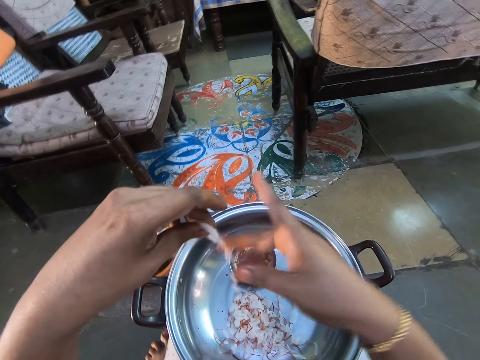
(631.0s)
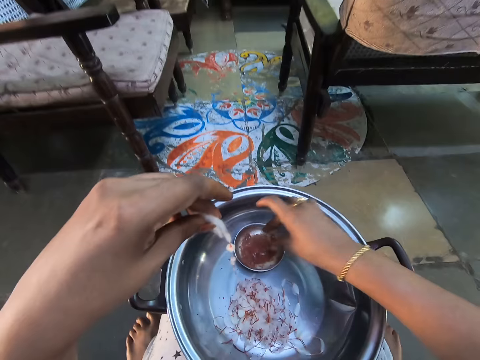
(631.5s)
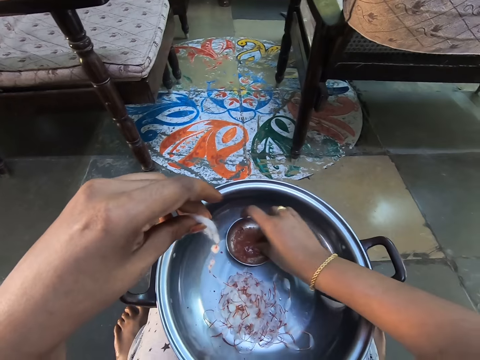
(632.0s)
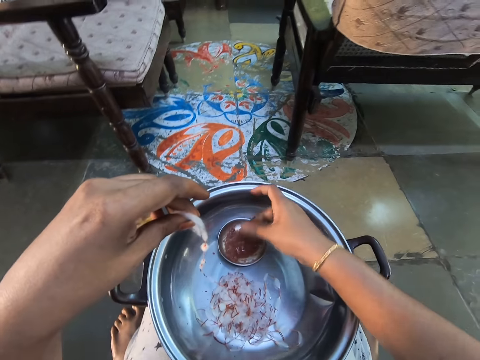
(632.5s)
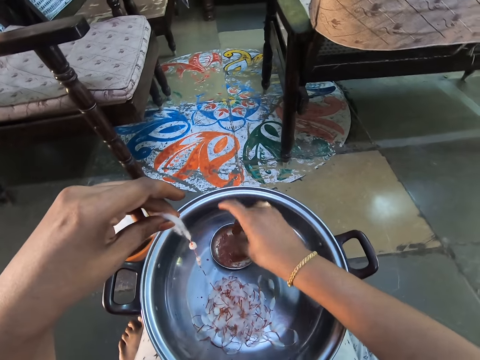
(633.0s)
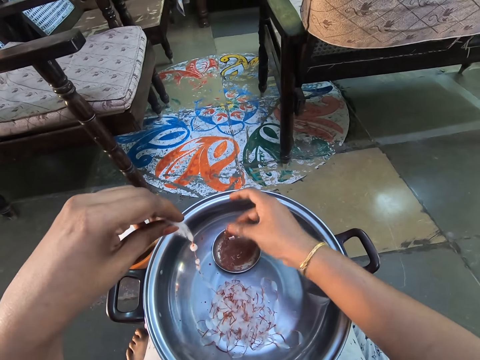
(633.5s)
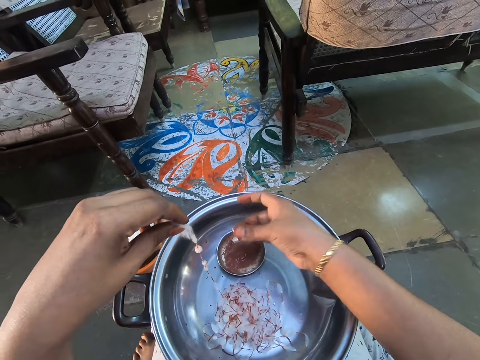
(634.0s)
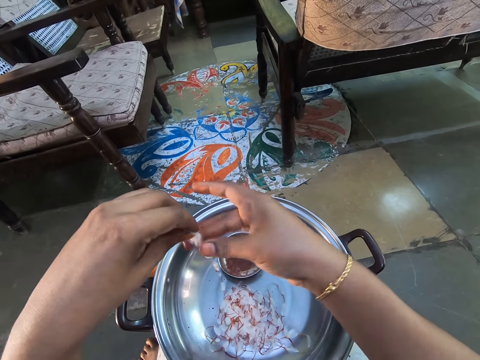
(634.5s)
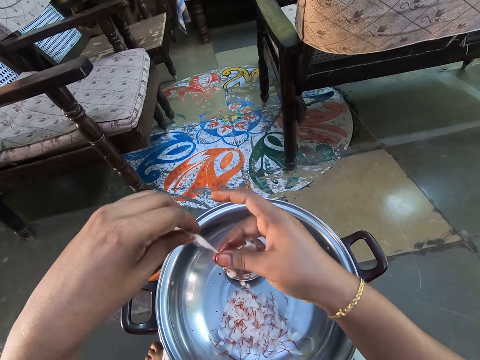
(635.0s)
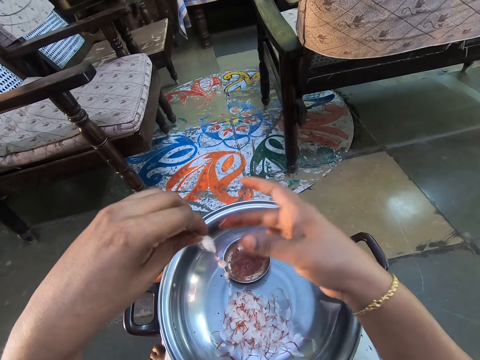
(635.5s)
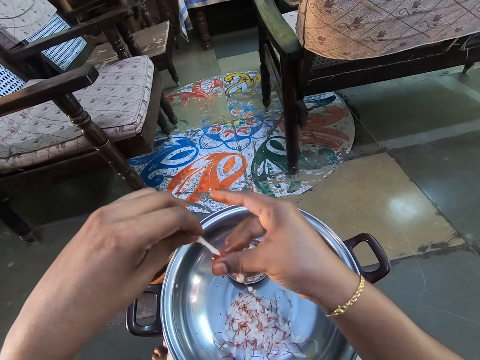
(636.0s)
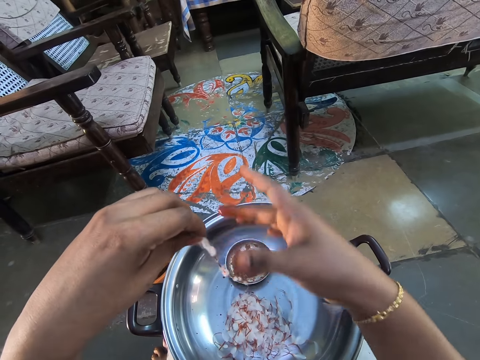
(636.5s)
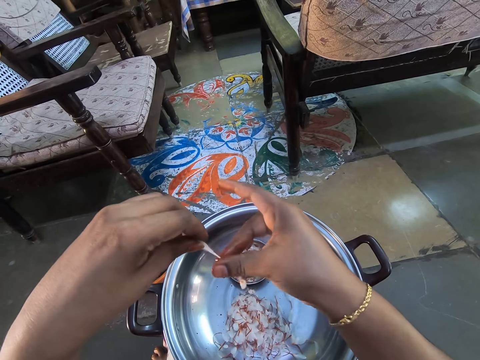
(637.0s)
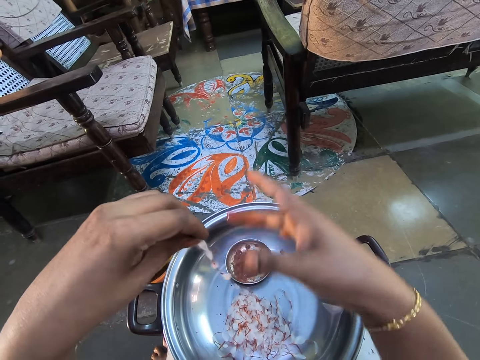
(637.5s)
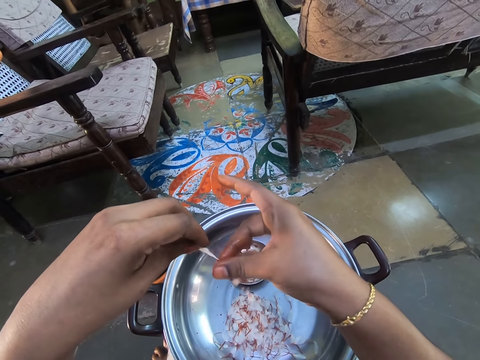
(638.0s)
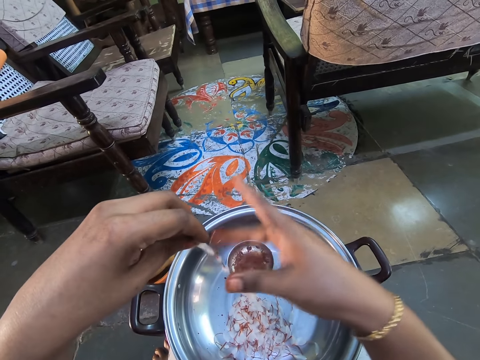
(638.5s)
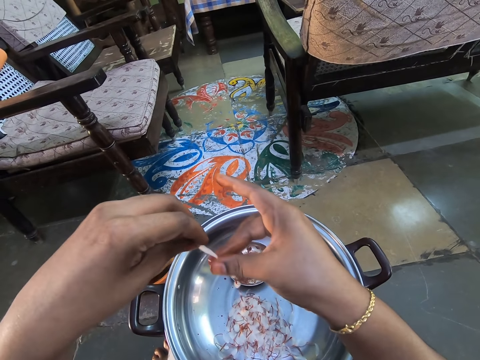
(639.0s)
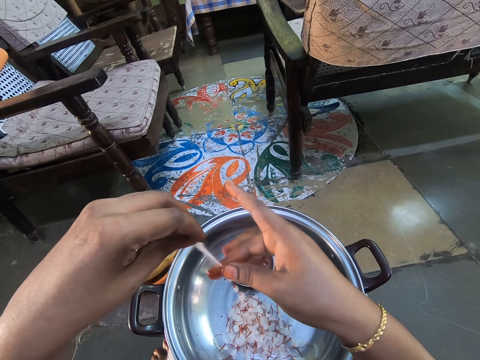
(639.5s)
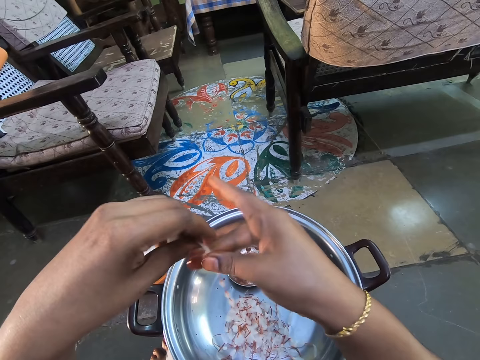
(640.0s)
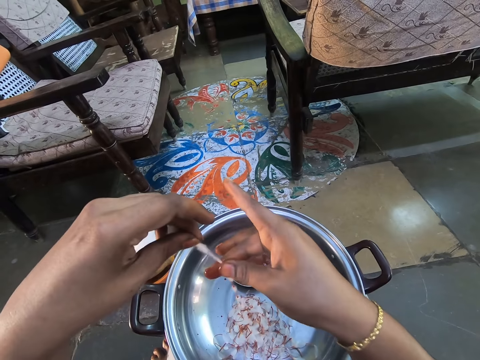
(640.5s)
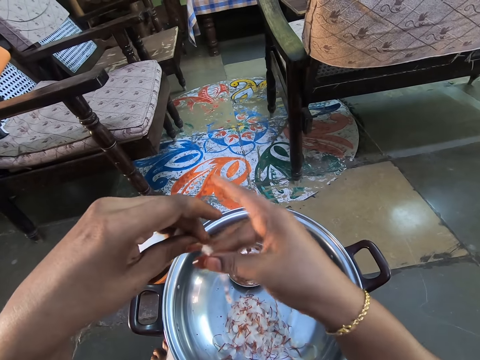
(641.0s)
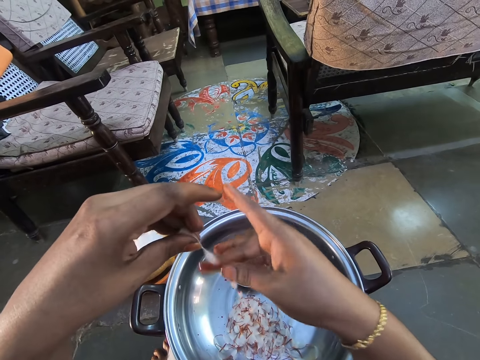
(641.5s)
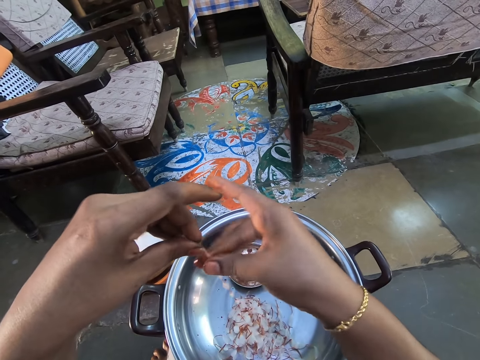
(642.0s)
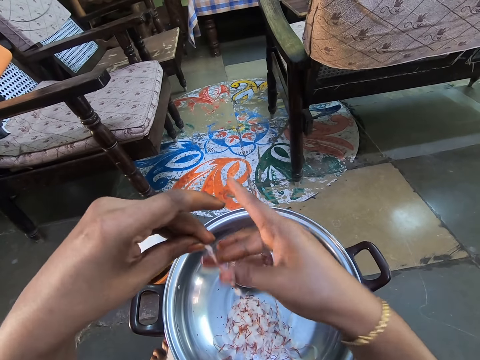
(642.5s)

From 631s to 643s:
The camera wearer dips his finger in the bowl. He rubs his fingers in the bowl of oil. He rolls the cotton wool. He makes knots with the cotton candy in his hand.

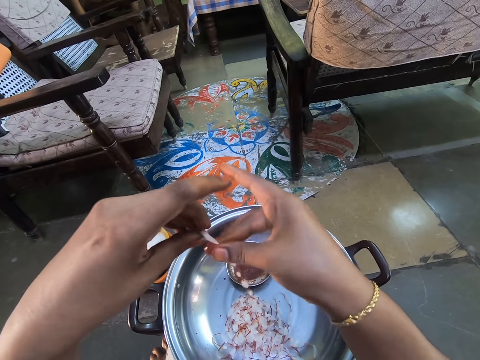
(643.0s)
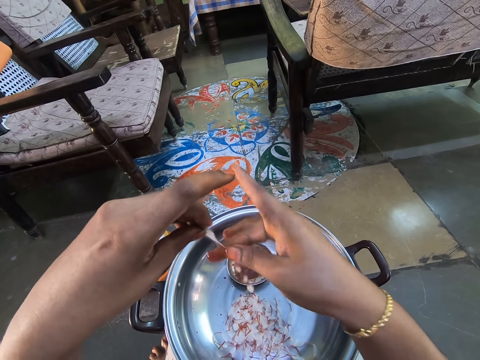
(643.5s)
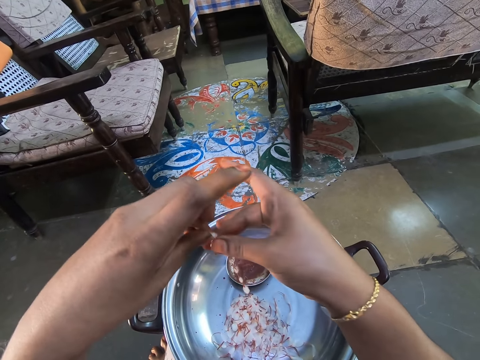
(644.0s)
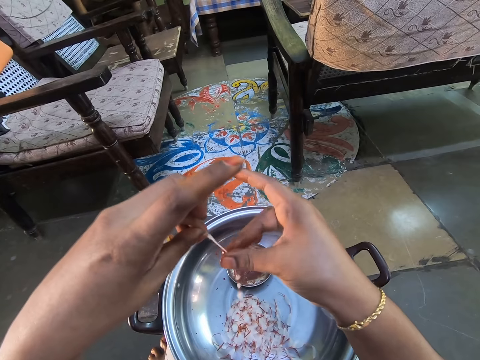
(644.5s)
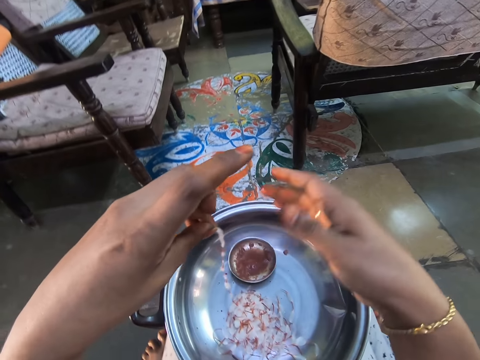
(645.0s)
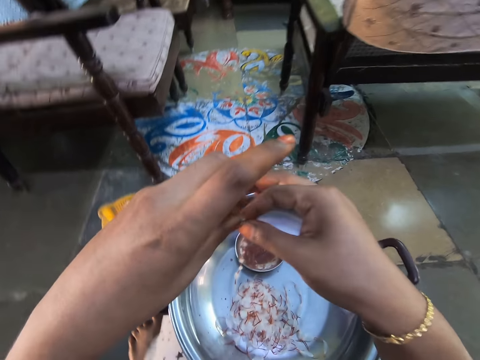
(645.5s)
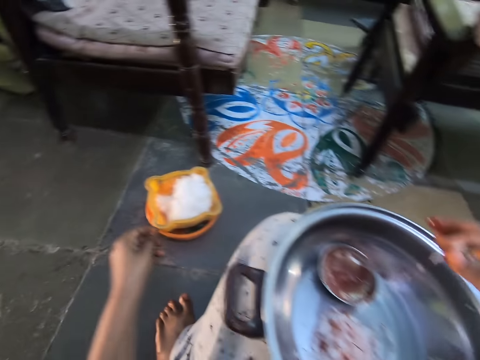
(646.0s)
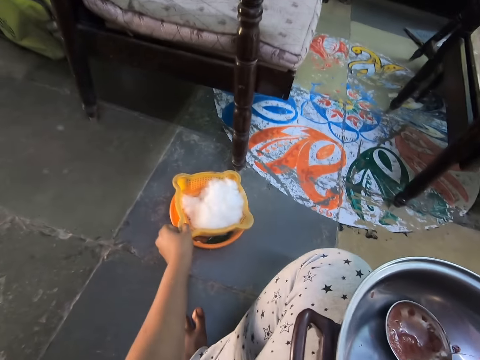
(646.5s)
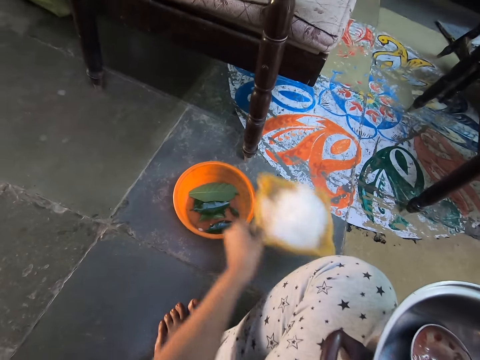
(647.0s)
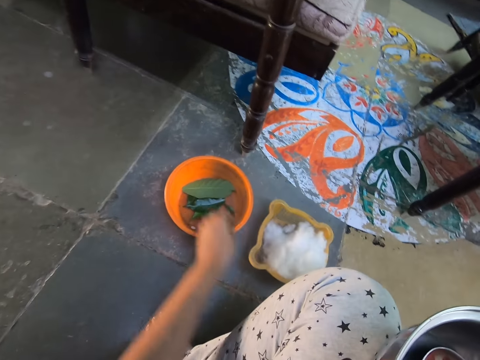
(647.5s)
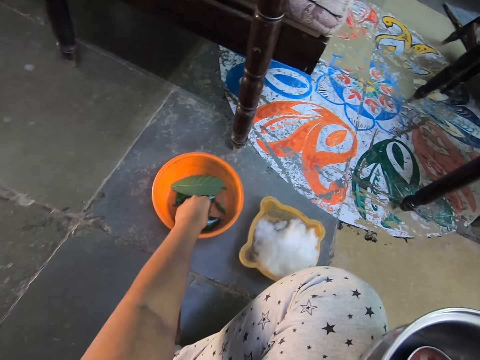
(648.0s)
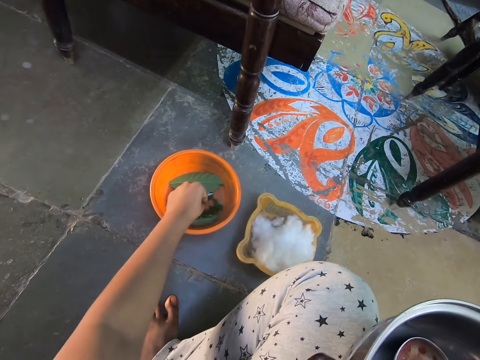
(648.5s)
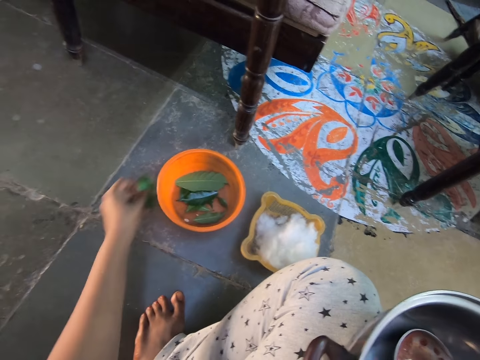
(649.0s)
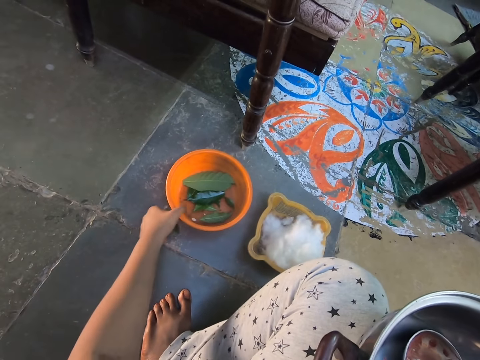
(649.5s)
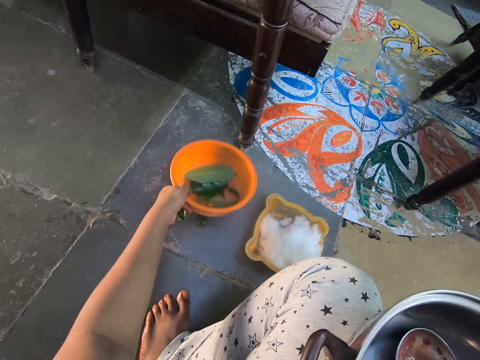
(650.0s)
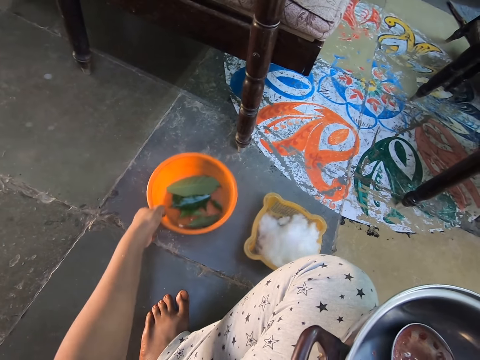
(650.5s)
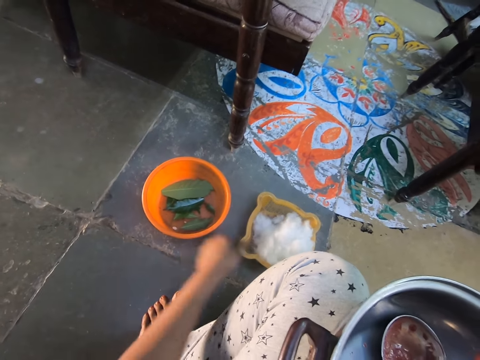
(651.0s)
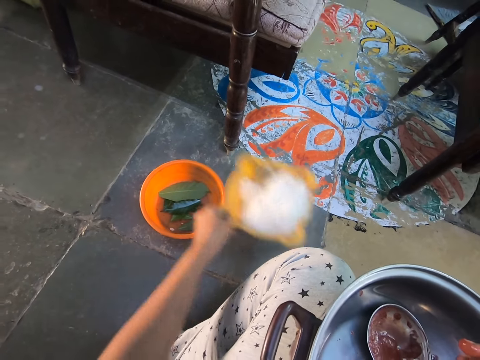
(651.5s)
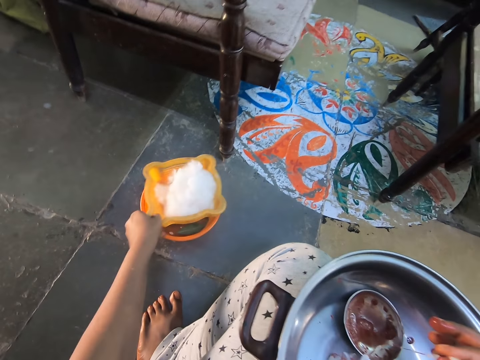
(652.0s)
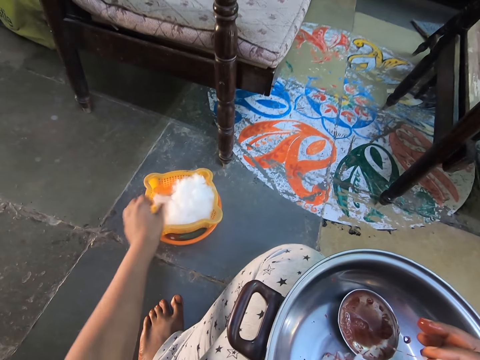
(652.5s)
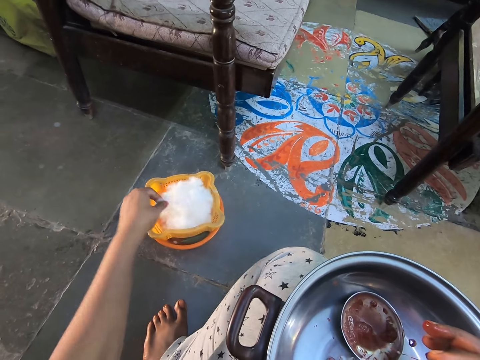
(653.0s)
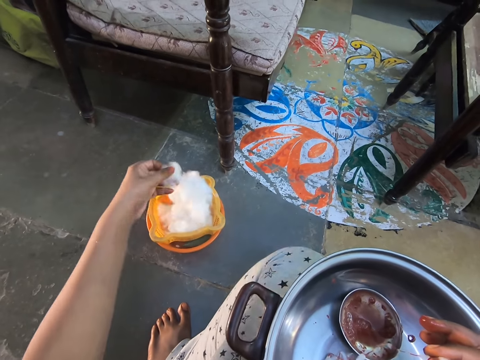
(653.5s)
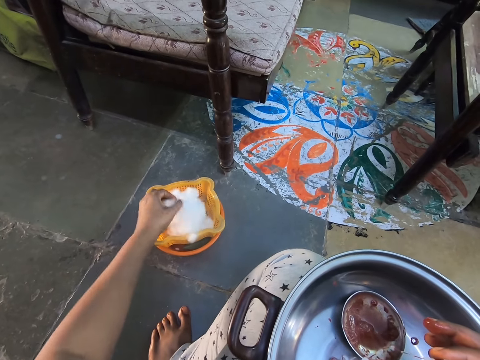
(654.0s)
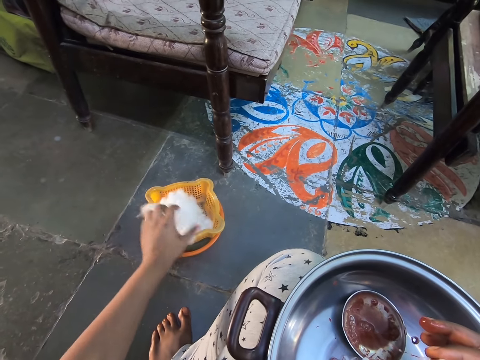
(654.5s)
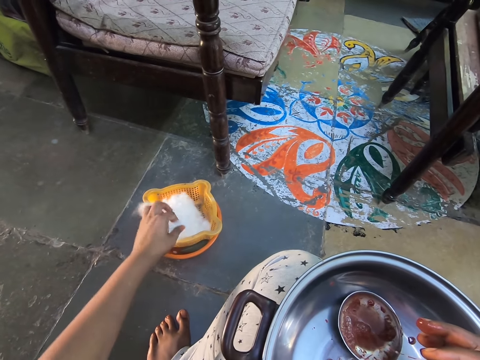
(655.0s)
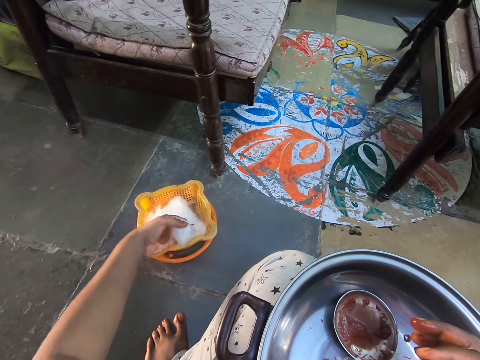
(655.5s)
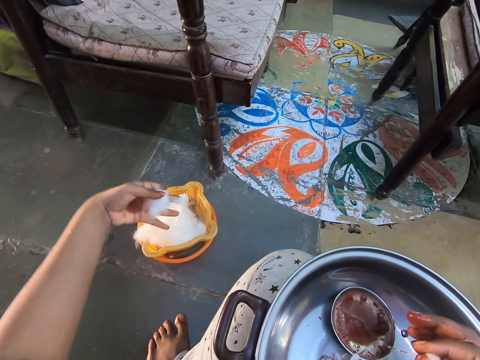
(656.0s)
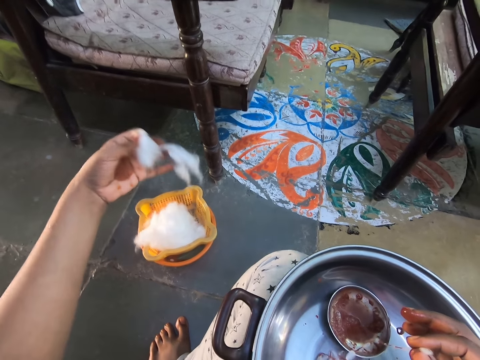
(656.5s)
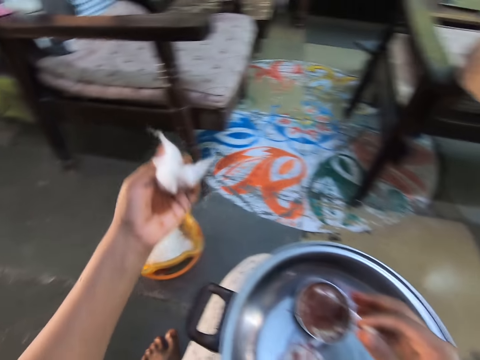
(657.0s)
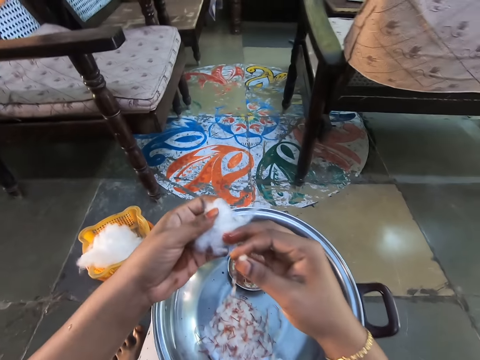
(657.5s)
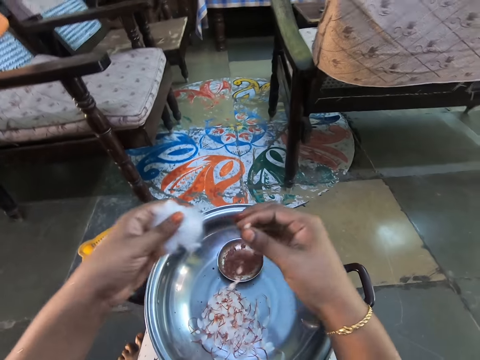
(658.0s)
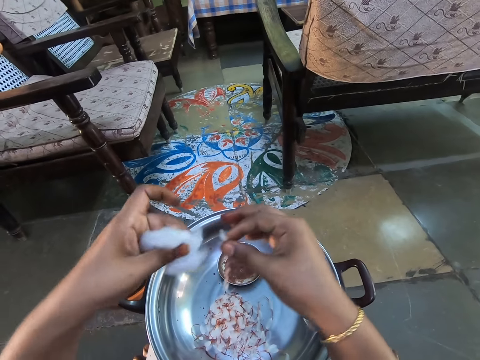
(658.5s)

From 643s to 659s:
The camera wearer holds the cotton candy with his fingers. He picks a cotton plate or bowl from the other plate on the floor. He places the cotton plate on the floor. He picks a leaf from the plate on the floor. He picks the bowl. He places something on the floor. He places the plate of something on top of something on the floor. He picks the cotton plate on the floor. He places the cotton plate on top of the other plate on the floor. He cuts the cotton wool. He picks the cotton candy from the plate. He holds the cotton wool.
